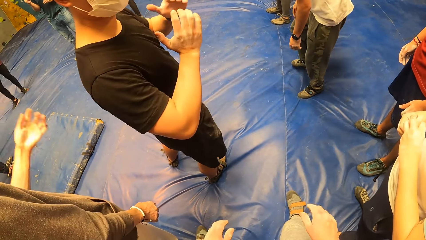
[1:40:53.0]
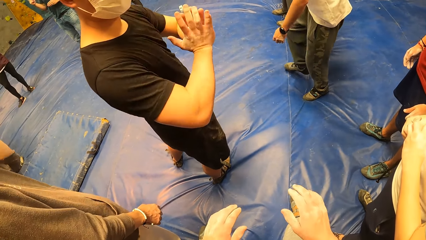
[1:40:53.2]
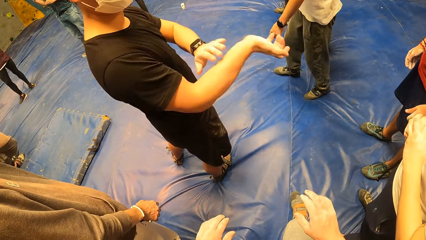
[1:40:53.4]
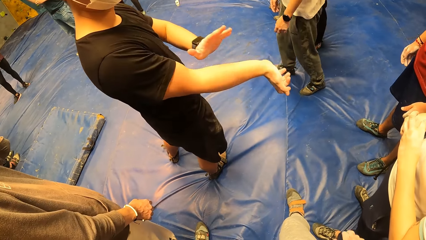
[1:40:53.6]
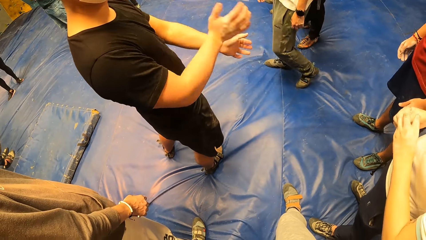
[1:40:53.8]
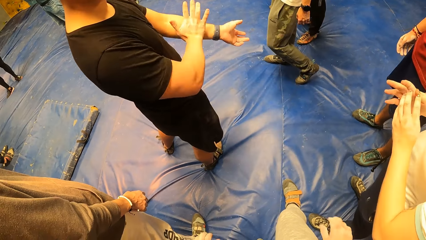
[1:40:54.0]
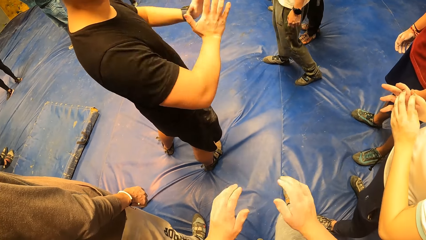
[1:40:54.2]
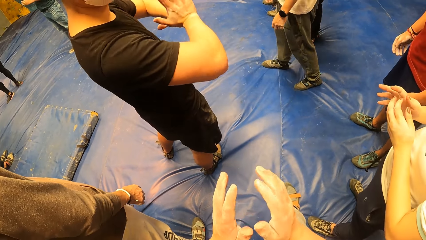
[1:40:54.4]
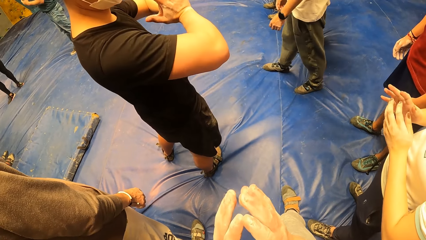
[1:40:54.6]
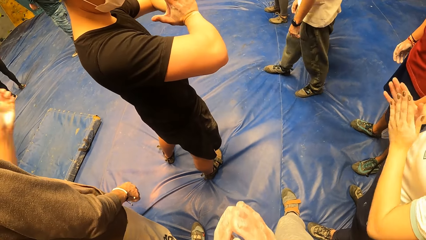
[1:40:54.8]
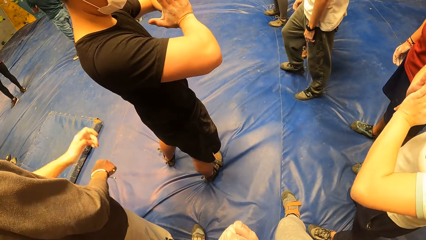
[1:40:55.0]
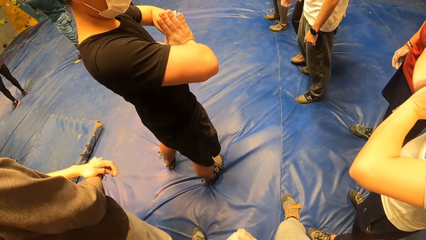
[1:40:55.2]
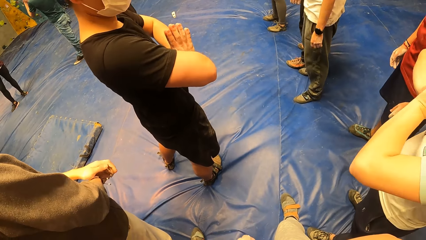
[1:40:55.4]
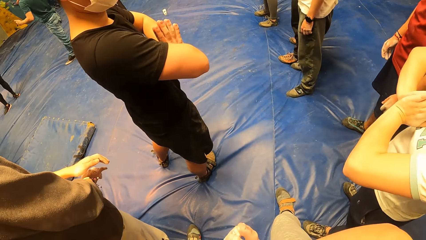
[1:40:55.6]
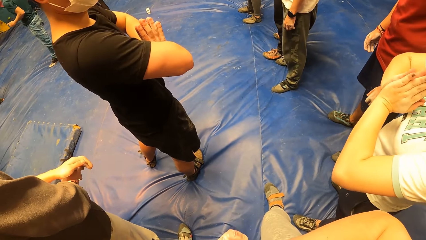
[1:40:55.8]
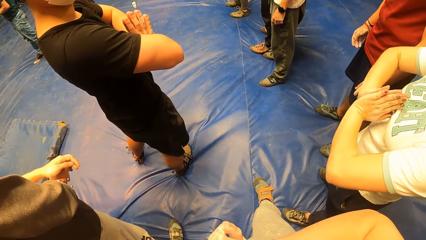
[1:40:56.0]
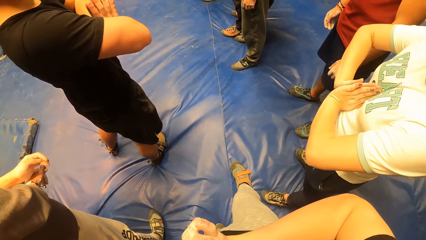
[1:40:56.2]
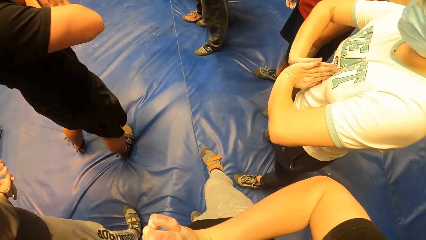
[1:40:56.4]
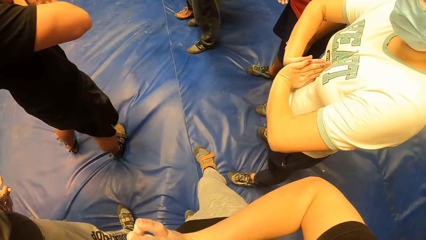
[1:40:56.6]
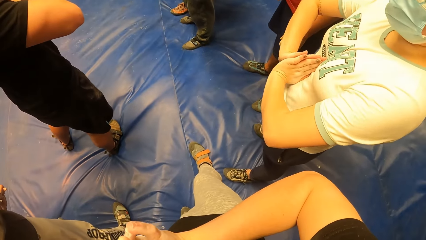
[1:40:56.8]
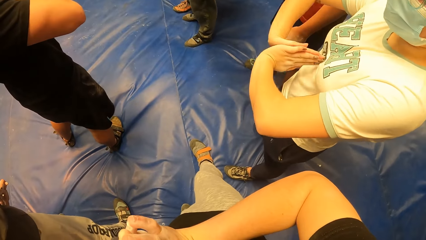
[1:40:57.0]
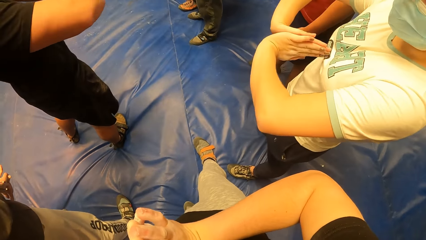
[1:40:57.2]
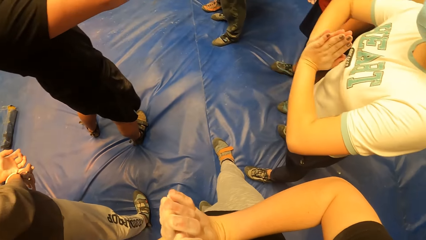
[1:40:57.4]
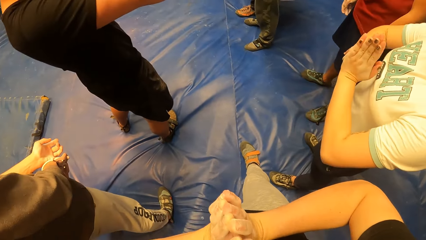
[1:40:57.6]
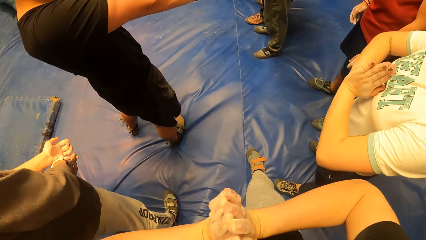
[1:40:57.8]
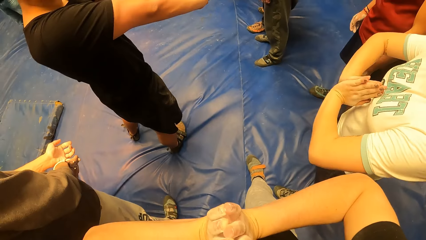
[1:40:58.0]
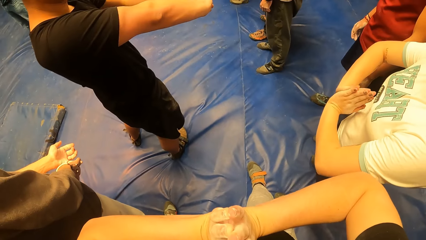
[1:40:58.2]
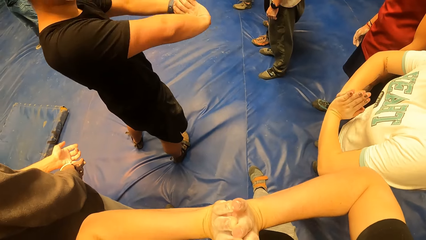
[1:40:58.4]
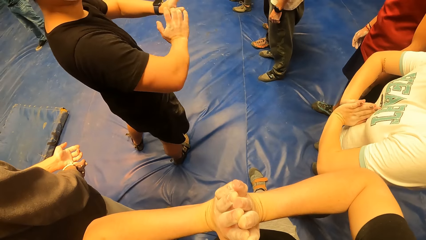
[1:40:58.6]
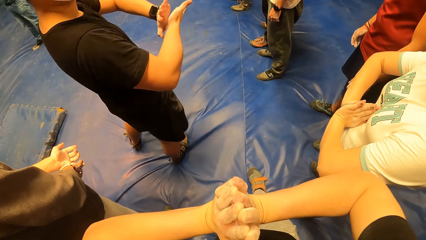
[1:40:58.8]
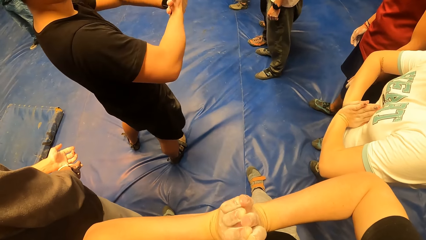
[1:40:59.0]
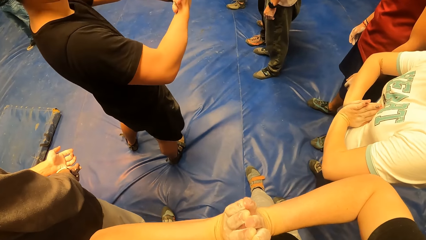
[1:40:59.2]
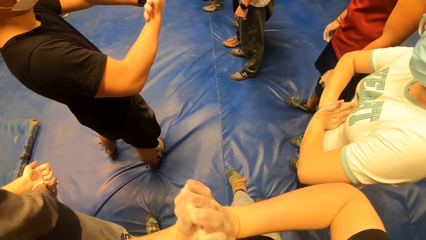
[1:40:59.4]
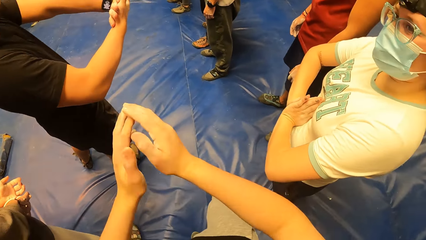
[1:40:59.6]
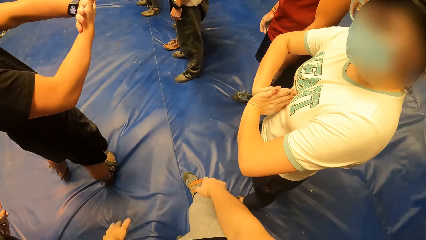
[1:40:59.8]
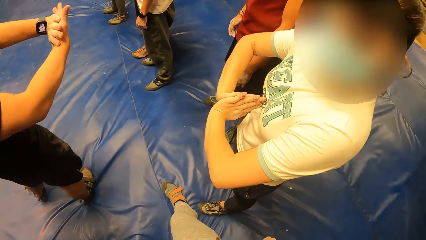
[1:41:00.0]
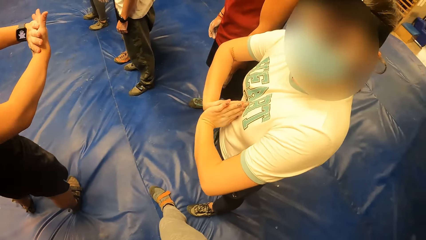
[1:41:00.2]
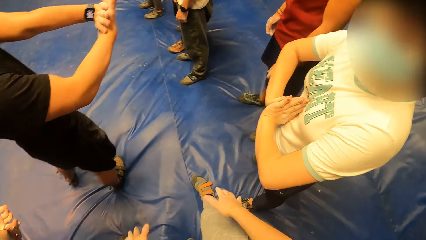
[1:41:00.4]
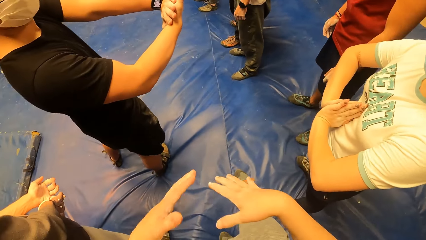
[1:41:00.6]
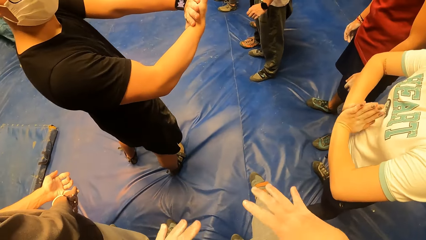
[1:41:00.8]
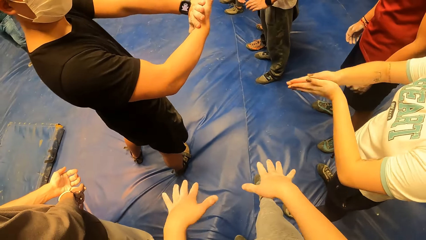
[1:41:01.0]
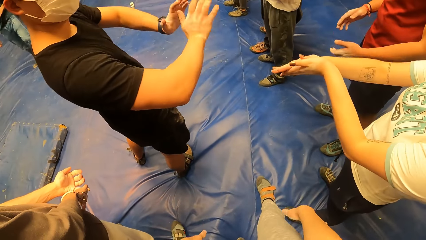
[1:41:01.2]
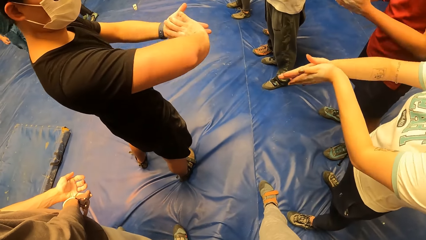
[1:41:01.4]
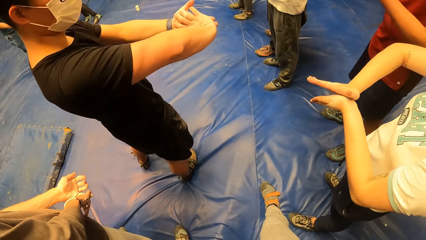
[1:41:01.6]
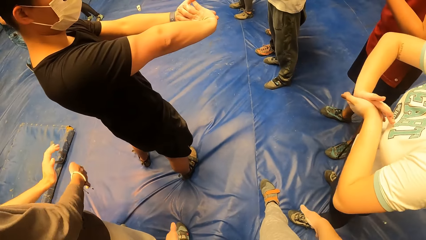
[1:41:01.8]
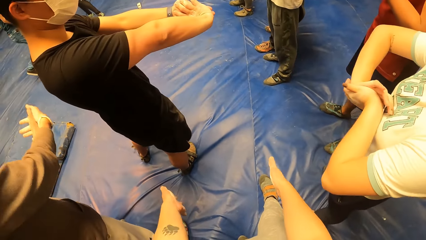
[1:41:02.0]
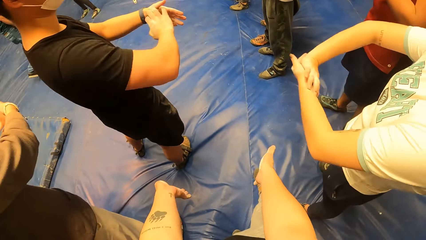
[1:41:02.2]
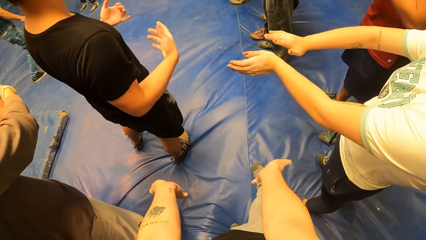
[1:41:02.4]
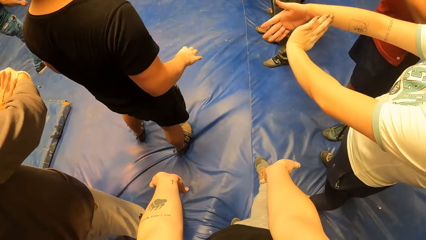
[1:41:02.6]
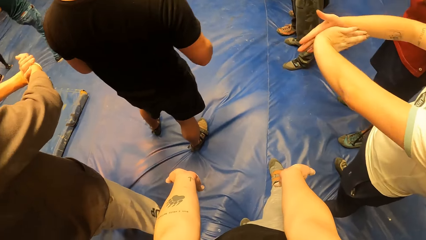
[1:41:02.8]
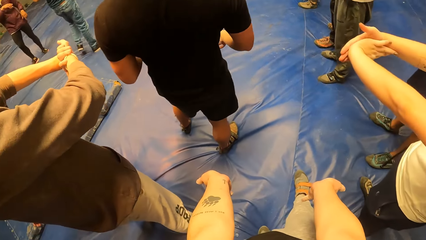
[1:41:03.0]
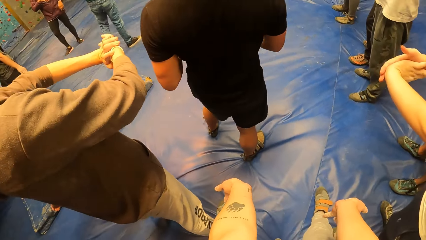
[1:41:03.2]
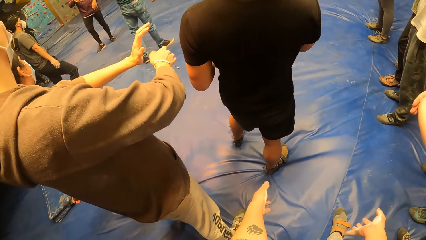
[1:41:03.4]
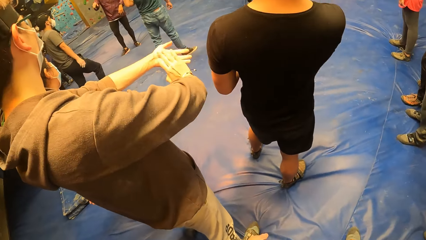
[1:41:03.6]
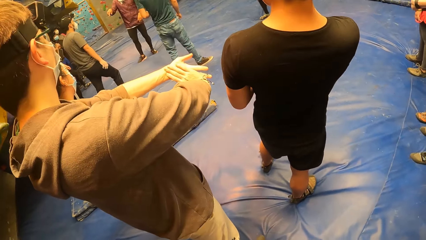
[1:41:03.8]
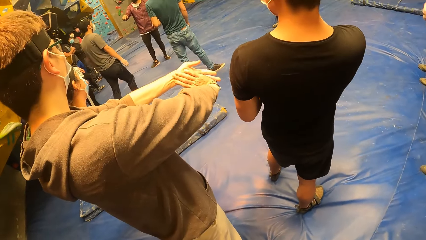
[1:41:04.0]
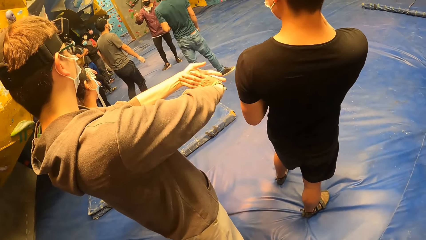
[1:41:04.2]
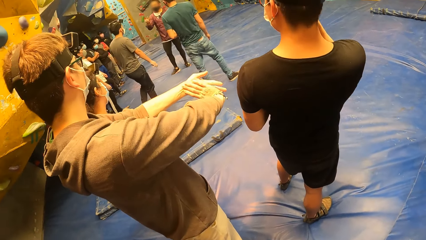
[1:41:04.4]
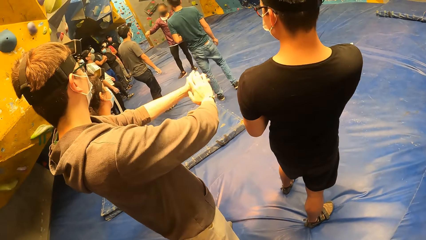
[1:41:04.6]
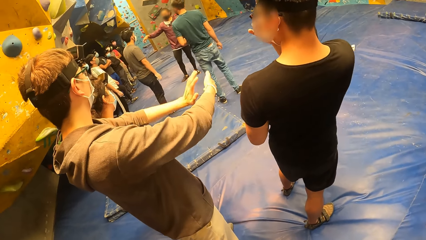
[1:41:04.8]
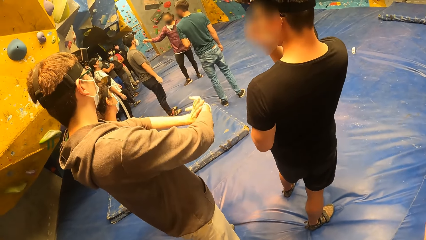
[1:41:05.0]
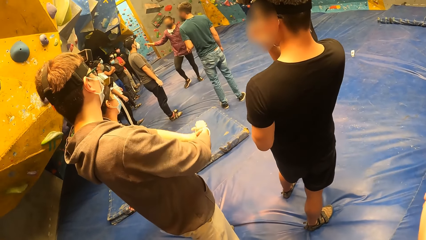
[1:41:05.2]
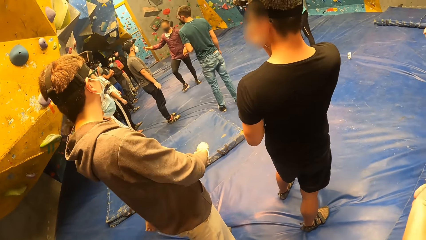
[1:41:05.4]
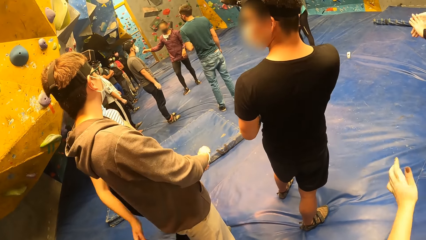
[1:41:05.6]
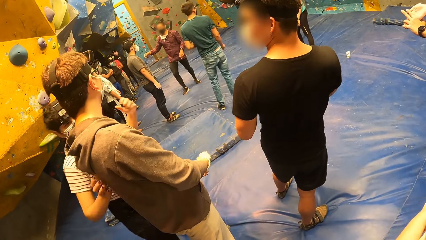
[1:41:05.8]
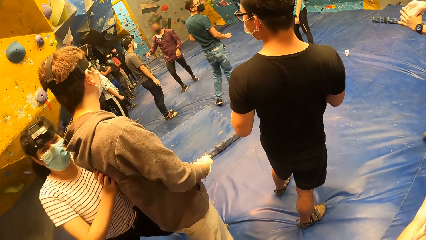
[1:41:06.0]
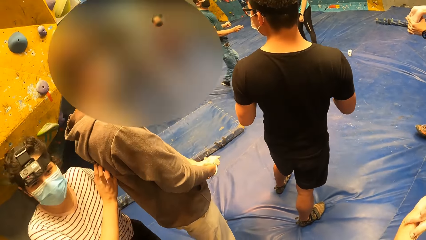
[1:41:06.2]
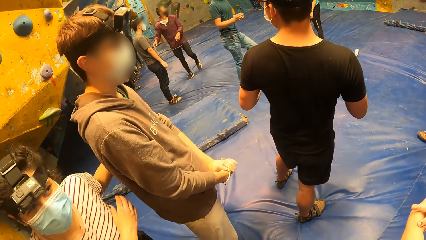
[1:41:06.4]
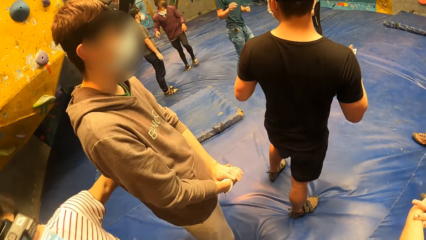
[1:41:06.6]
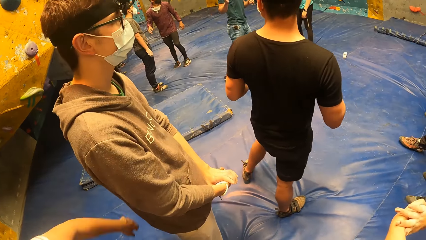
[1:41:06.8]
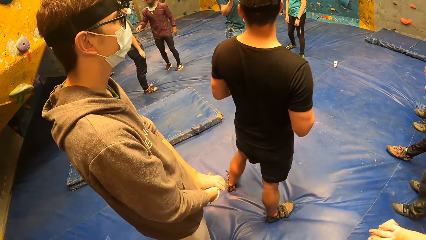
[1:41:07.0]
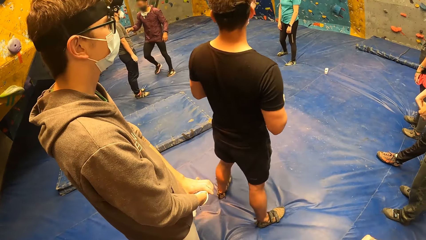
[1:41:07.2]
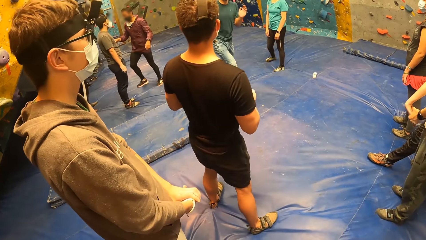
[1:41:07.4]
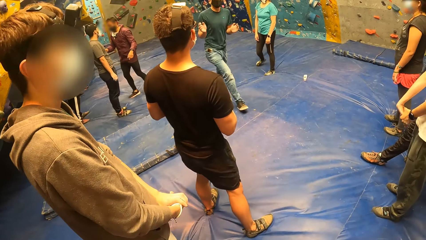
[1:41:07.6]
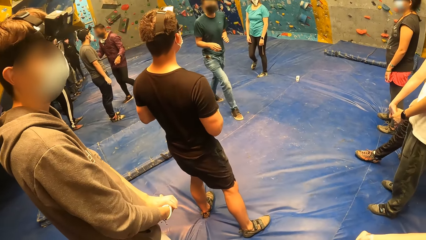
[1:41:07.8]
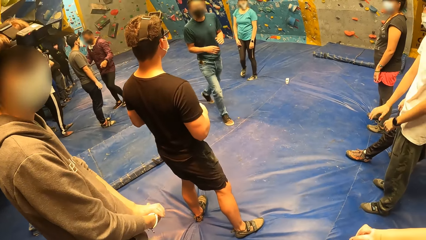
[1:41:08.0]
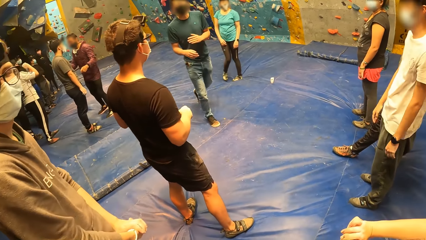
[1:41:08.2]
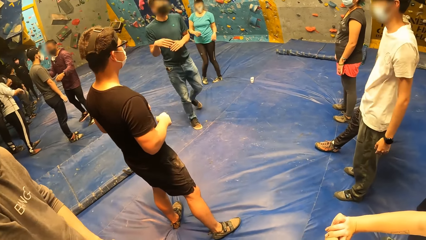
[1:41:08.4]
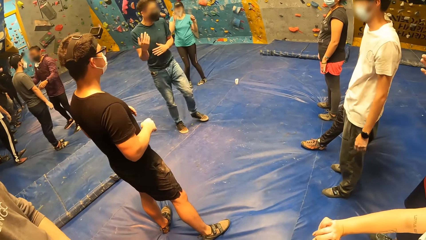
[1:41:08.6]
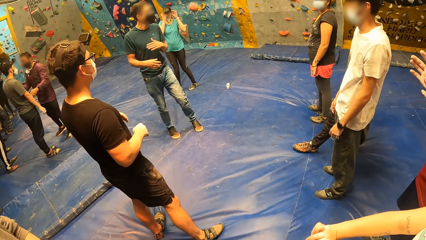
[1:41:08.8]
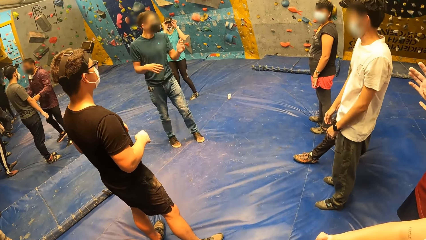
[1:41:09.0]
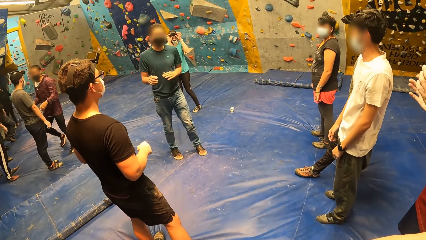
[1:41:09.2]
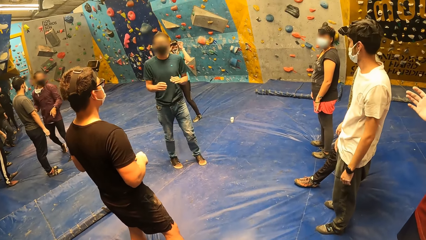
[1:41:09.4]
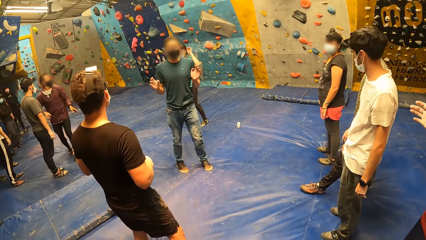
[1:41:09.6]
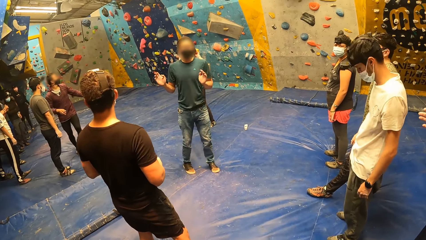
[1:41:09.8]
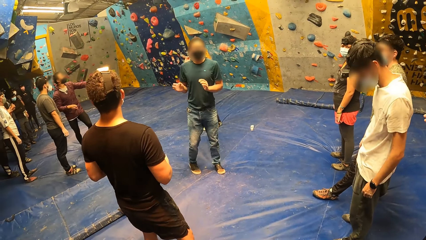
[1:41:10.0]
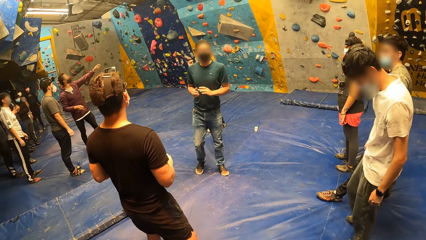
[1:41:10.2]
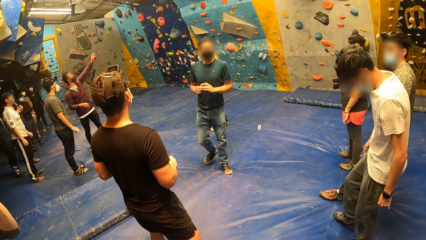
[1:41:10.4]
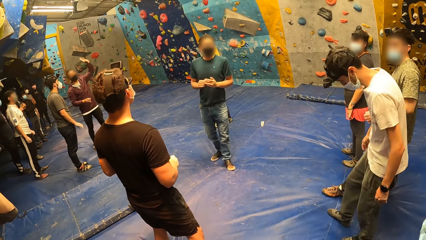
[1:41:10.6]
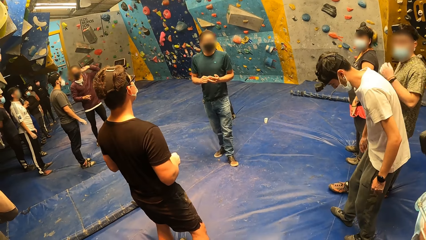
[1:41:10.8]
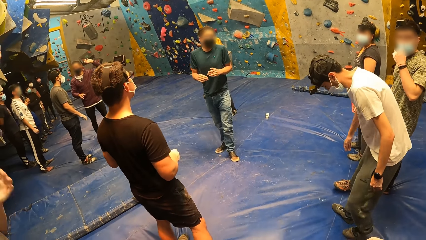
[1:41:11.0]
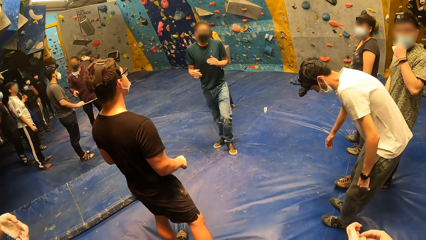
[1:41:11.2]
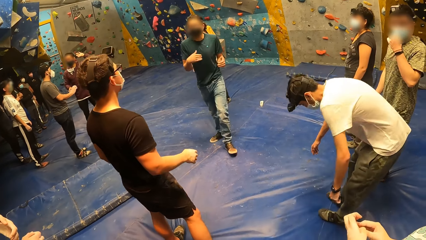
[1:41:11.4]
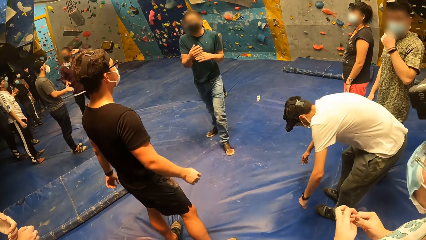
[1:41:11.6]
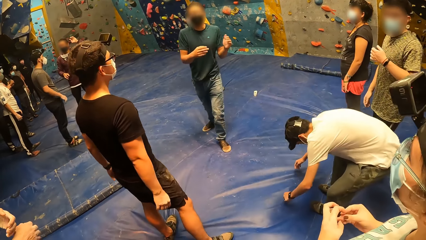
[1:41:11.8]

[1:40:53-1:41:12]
The camera wearer carries his hands up. He does a hand gesture. A woman does a hand gesture. The camera wearer holds his hands. He looks at the woman. The woman looks at the camera wearer. The camera wearer lowers his hands down. He does a hand gesture. He carries his hands up. He stretches his hands in his front. The woman adjusts her hands. A man adjusts his hands. The camera wearer looks around the room. Another man walks in the room. The other man does a hand gesture.
